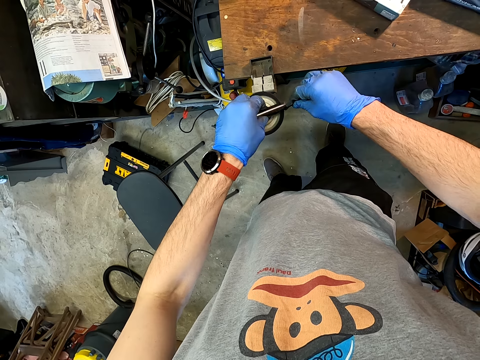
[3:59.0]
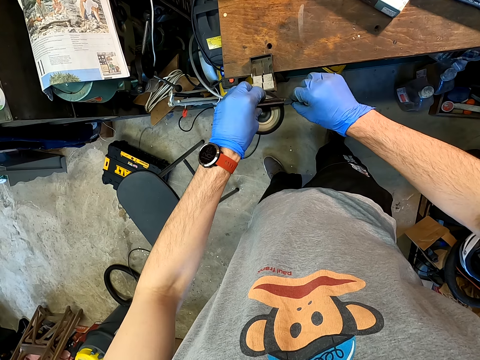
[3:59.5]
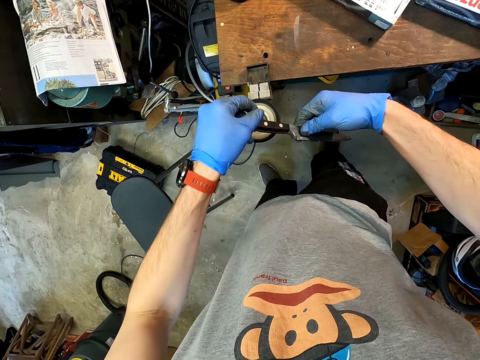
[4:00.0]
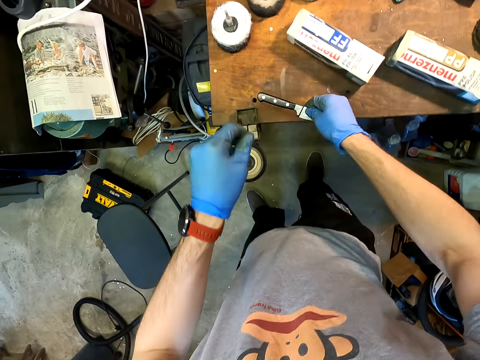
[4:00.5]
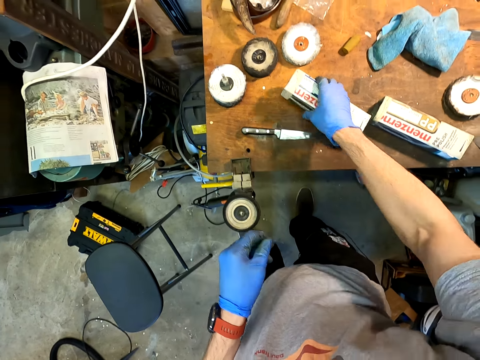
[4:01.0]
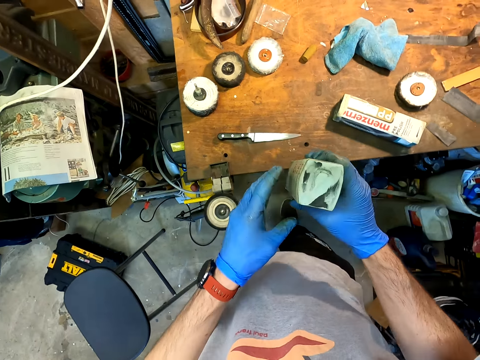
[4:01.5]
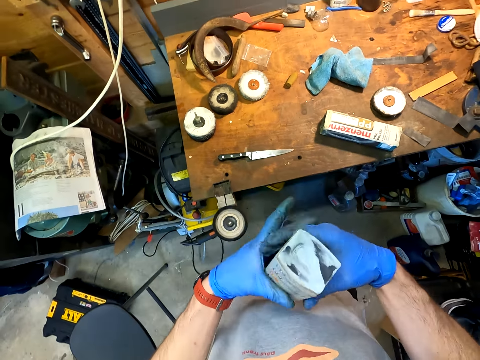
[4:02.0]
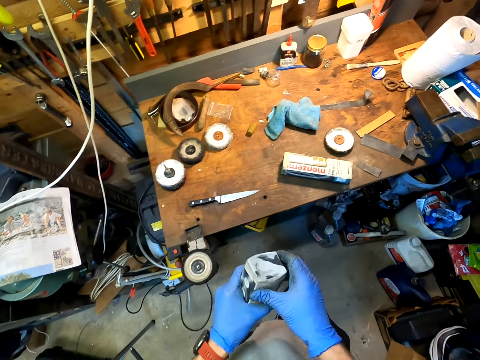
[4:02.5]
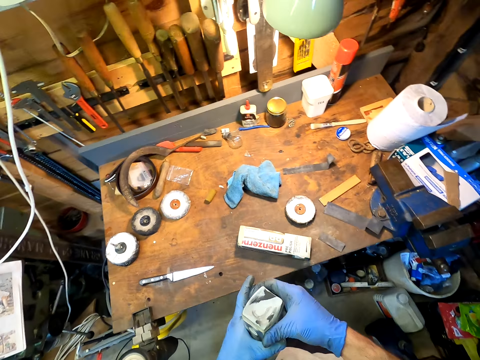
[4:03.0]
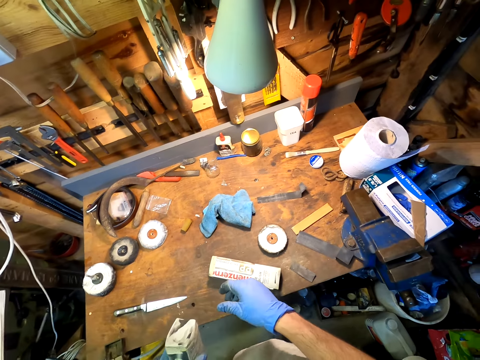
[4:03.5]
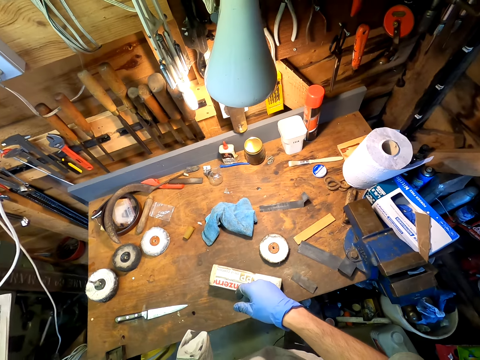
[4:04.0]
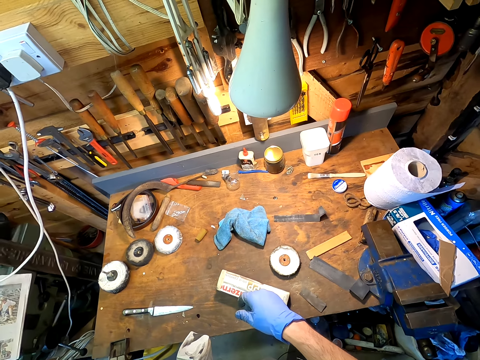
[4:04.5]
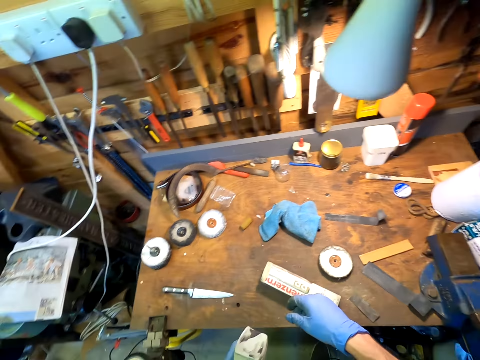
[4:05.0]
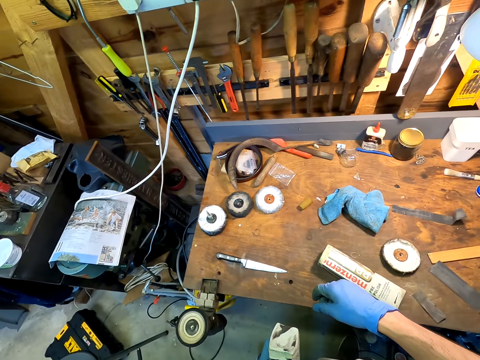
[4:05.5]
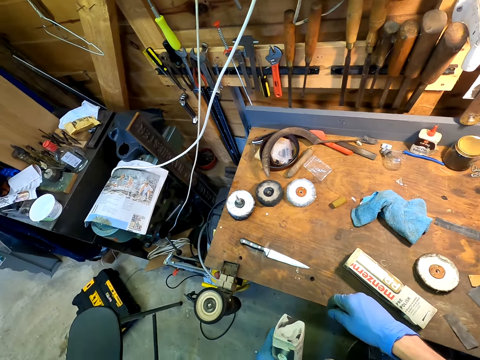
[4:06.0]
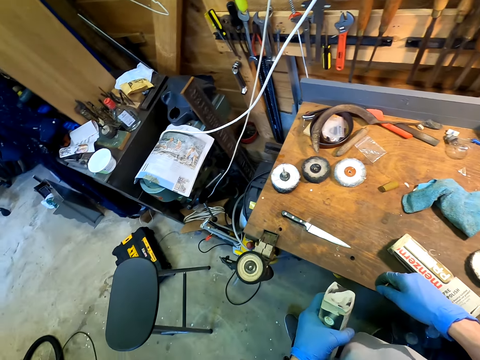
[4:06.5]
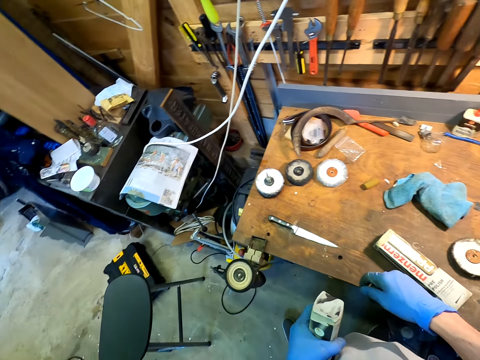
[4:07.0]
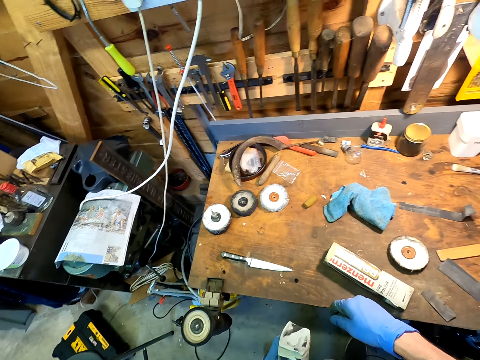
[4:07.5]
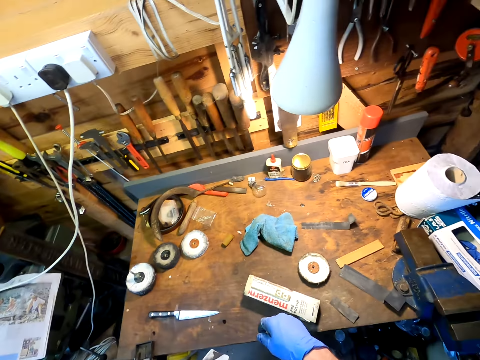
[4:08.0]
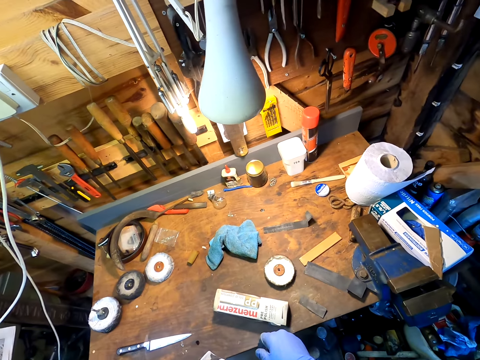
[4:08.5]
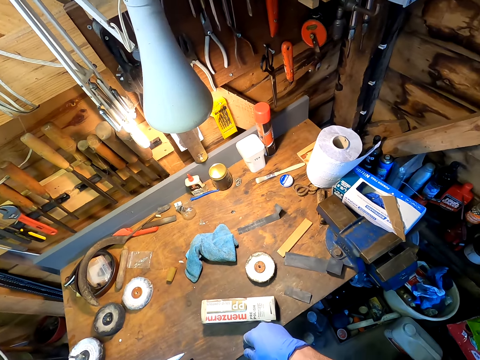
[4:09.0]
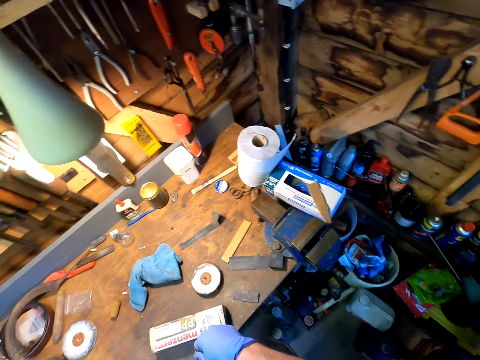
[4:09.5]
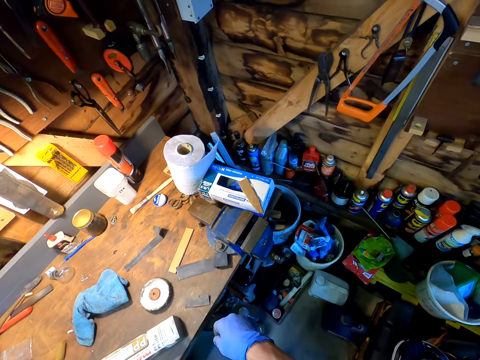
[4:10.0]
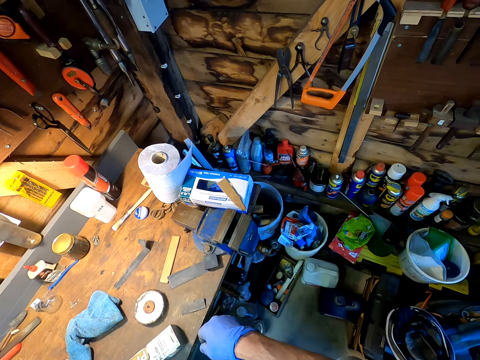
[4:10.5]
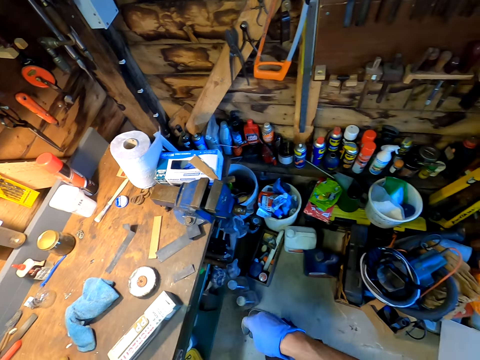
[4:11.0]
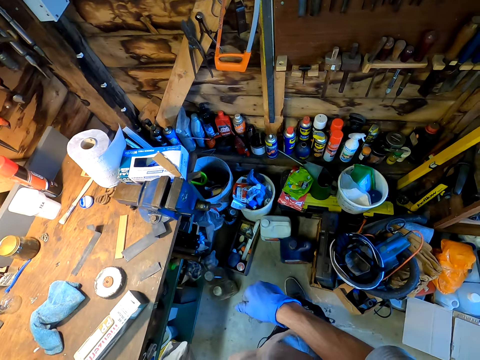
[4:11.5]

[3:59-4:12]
The camera wearer drops the knife on the table. They hold something. They look around the house. They pick up the piece of box from the table.

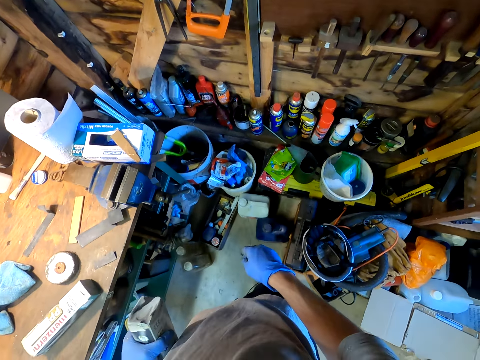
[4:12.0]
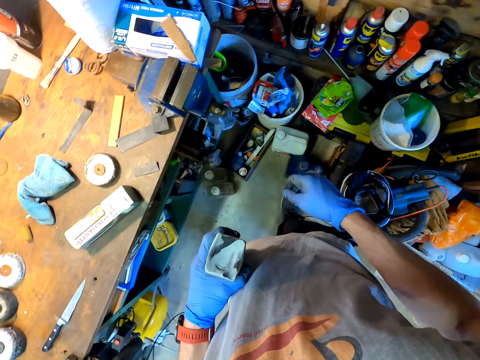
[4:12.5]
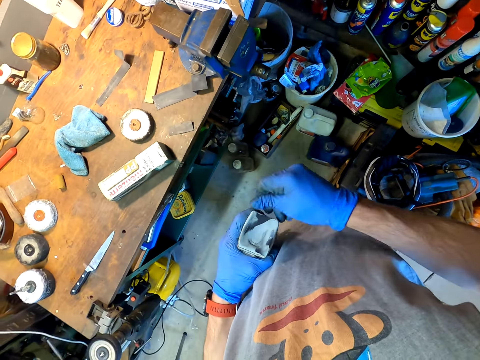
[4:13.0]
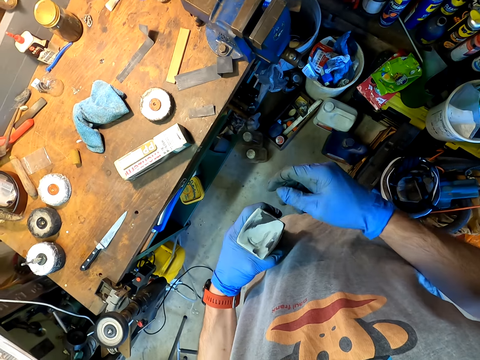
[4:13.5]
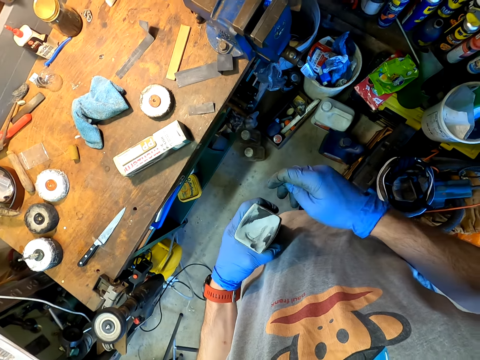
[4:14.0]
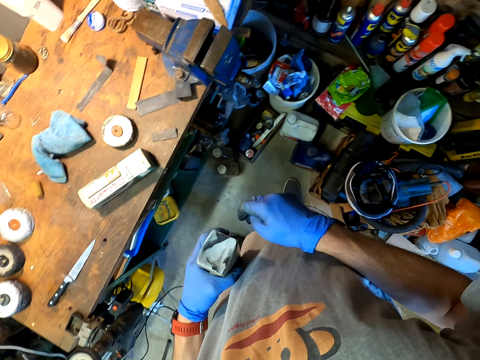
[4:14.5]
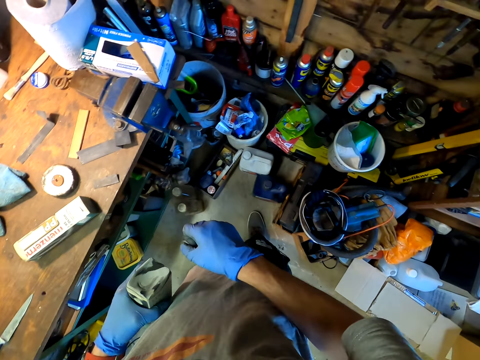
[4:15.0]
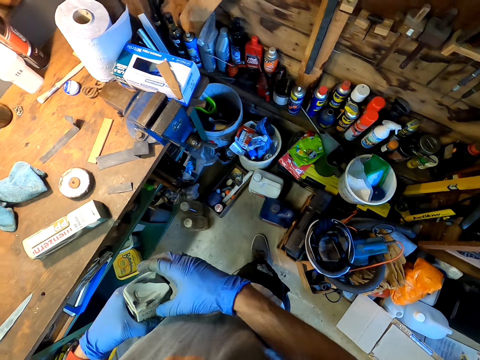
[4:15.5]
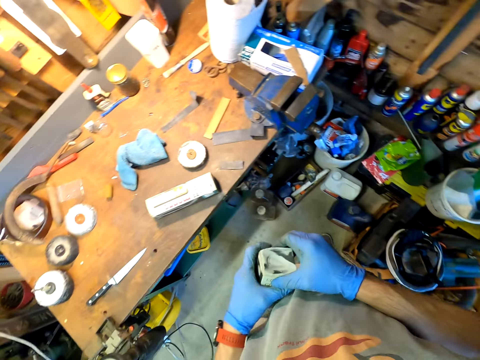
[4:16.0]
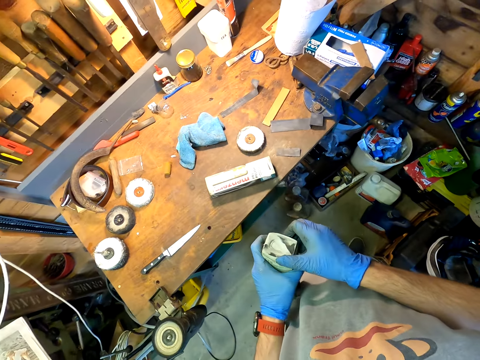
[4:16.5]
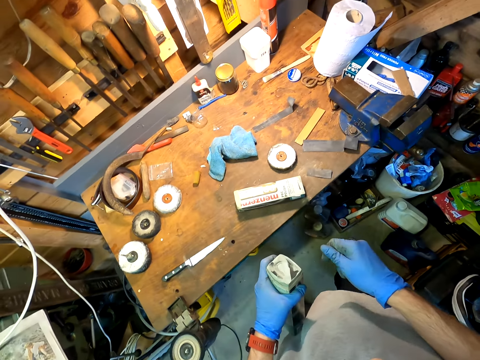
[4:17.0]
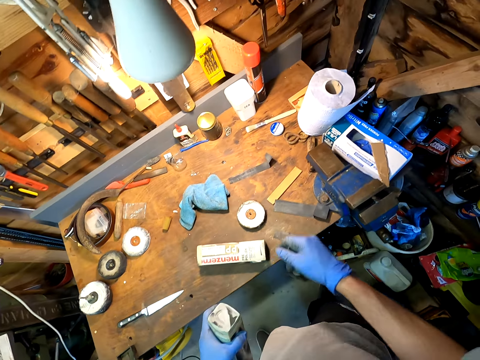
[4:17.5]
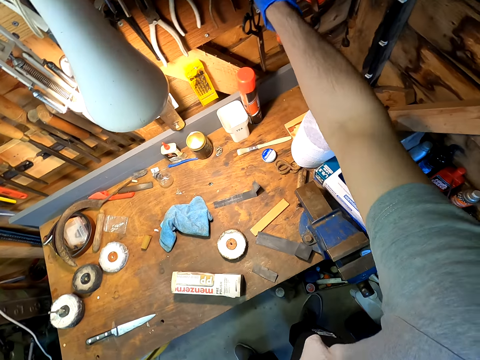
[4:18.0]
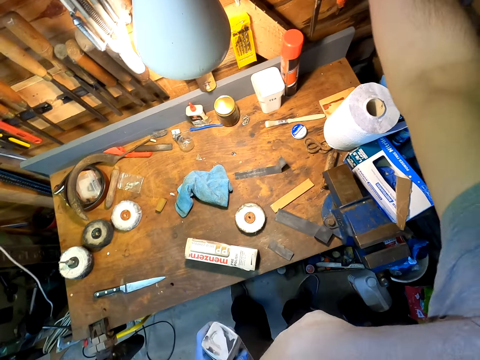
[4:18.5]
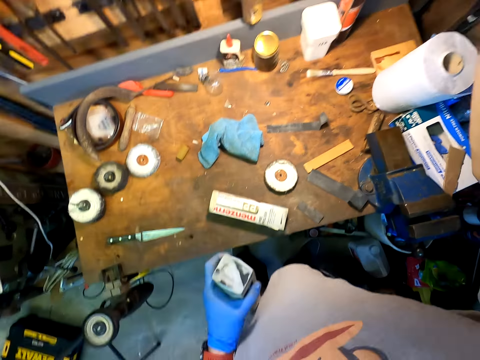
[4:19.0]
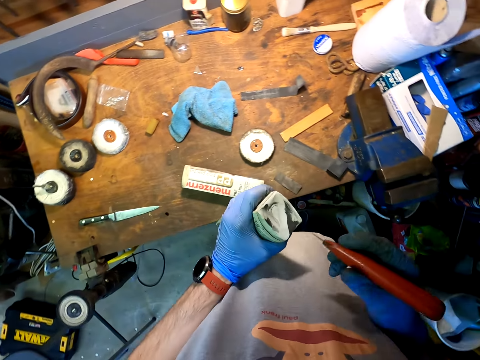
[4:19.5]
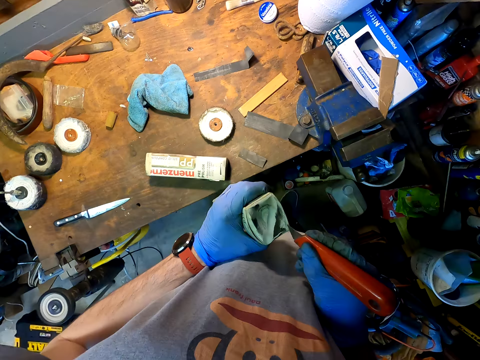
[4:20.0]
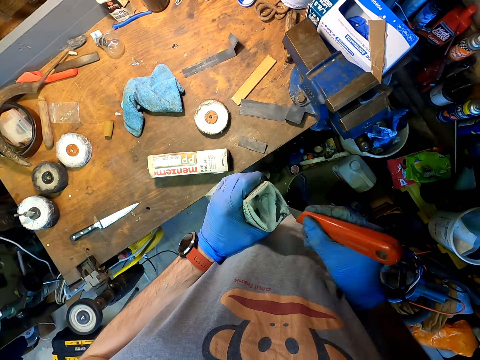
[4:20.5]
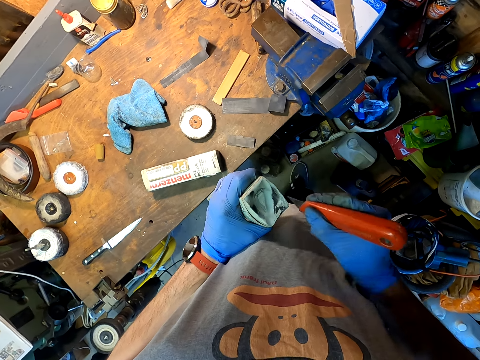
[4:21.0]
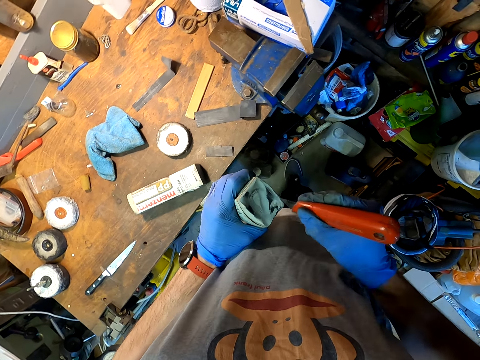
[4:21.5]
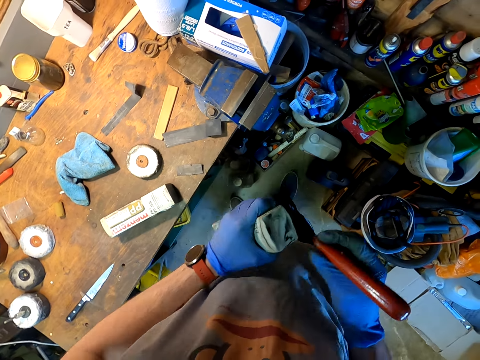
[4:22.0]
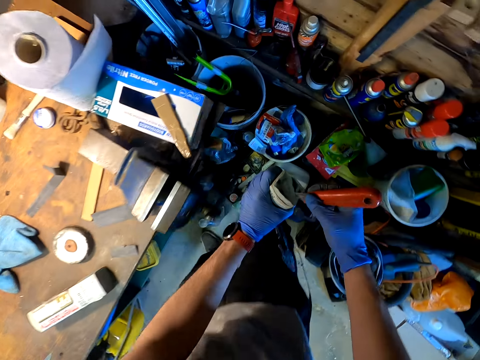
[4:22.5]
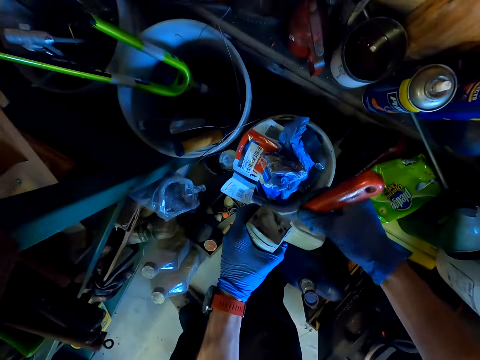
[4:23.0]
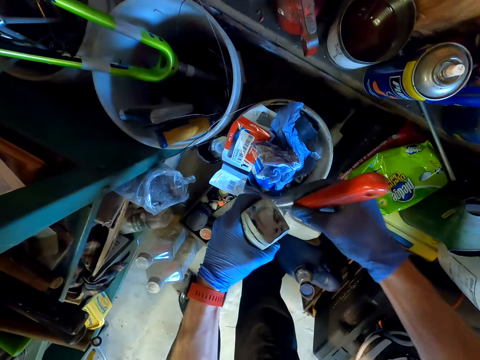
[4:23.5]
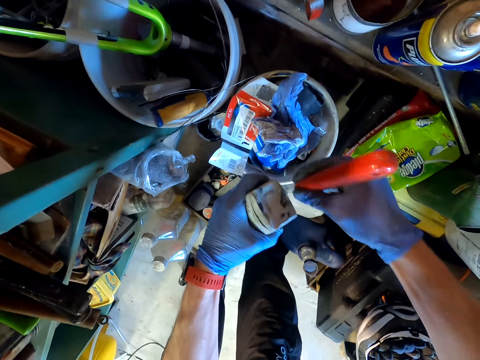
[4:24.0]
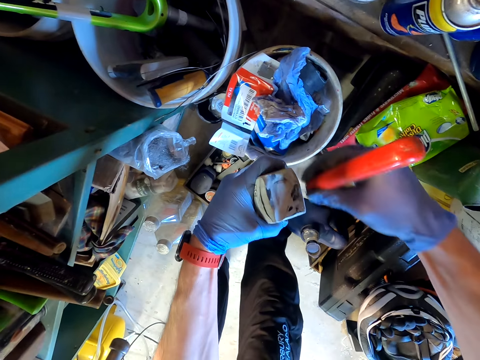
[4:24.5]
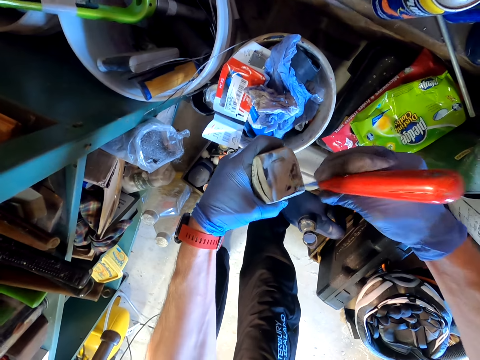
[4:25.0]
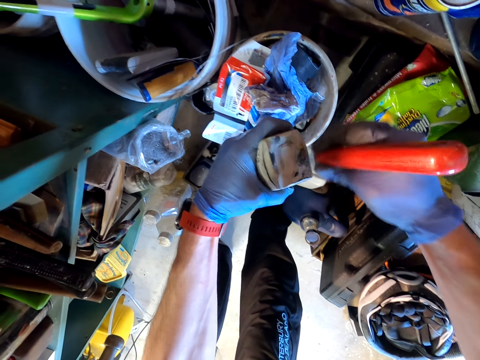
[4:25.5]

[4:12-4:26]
The camera wearer picks up a cutter or knife. They scratch the small box with the cutter. They rub something with the knife.
